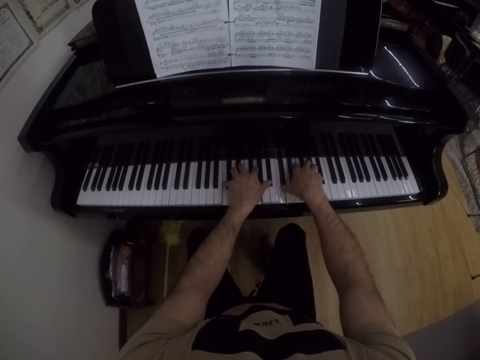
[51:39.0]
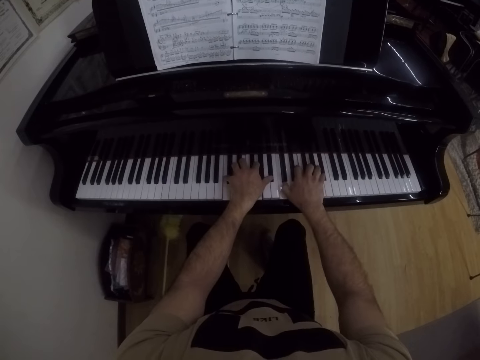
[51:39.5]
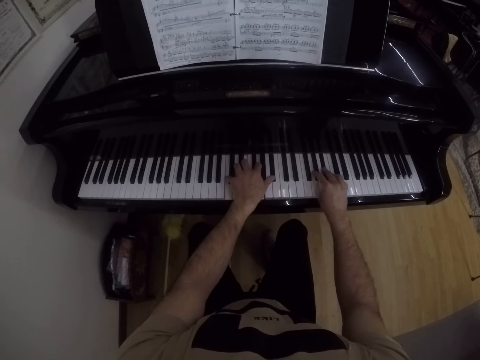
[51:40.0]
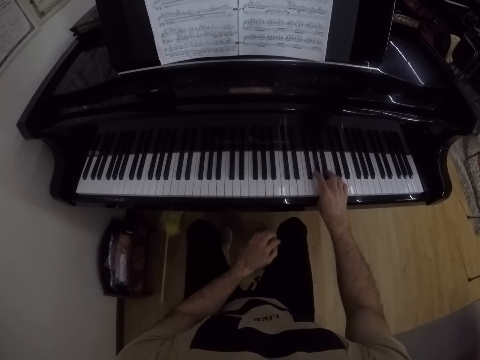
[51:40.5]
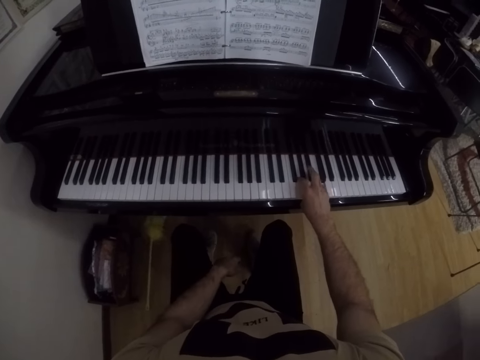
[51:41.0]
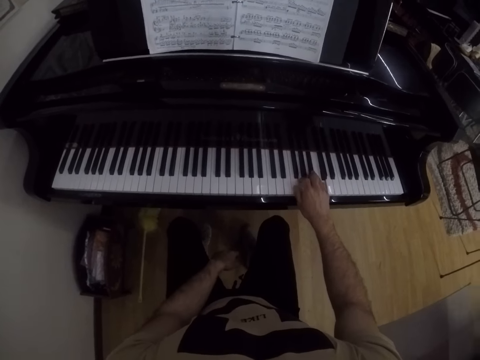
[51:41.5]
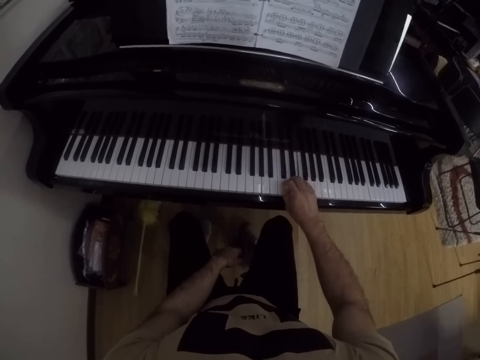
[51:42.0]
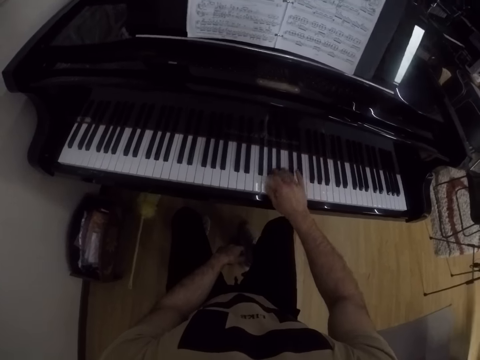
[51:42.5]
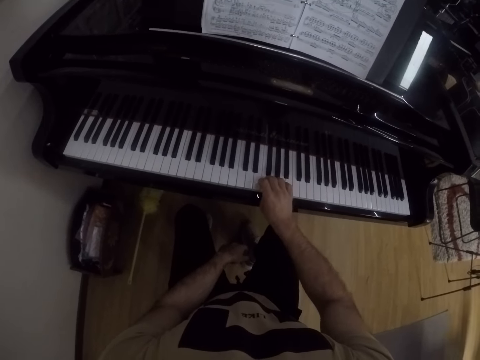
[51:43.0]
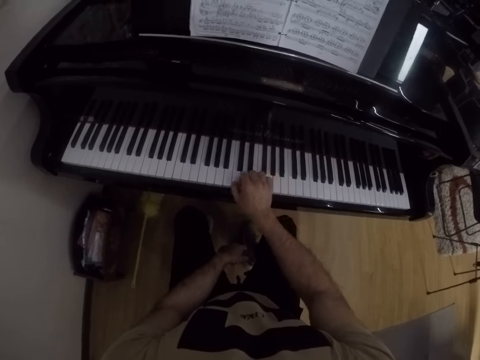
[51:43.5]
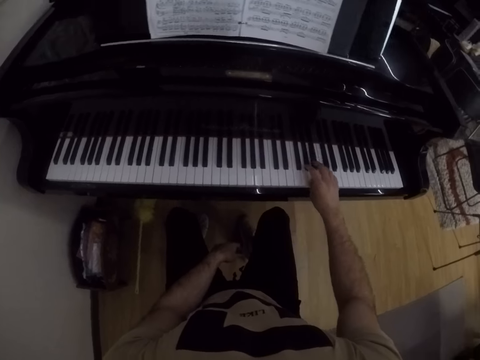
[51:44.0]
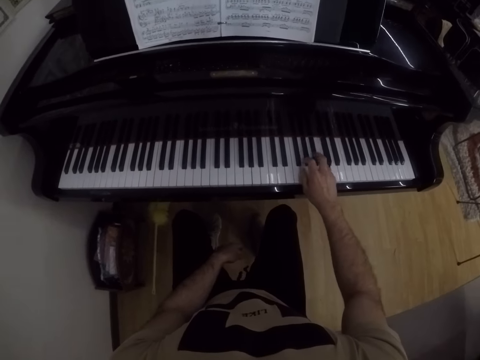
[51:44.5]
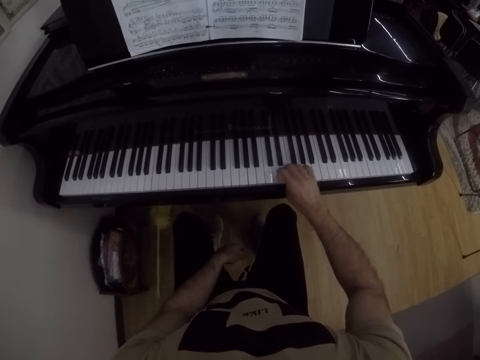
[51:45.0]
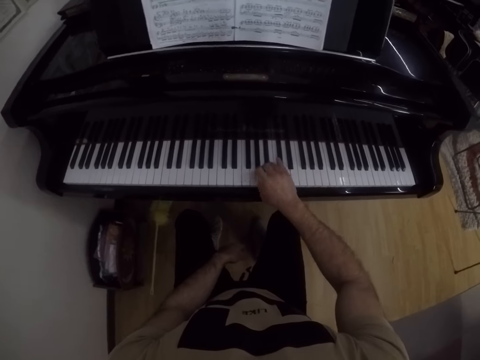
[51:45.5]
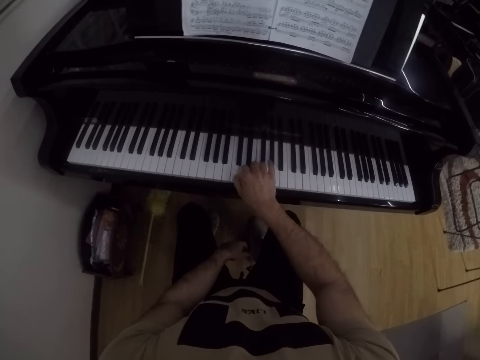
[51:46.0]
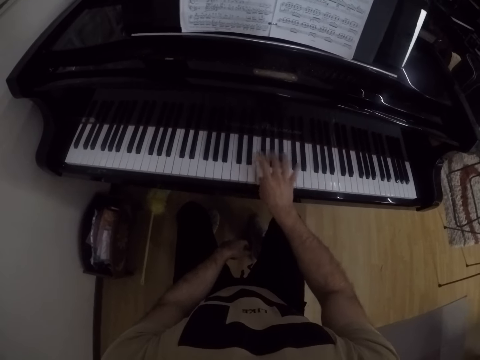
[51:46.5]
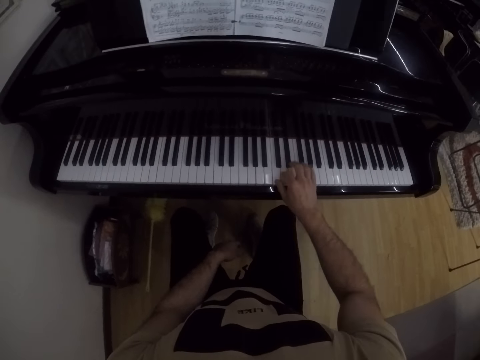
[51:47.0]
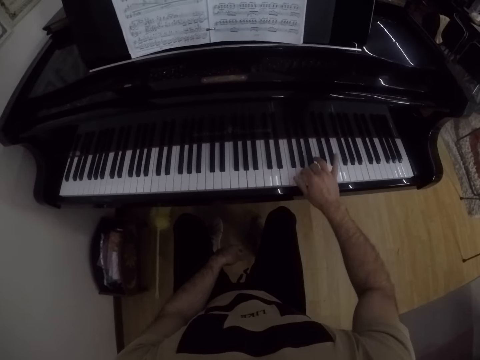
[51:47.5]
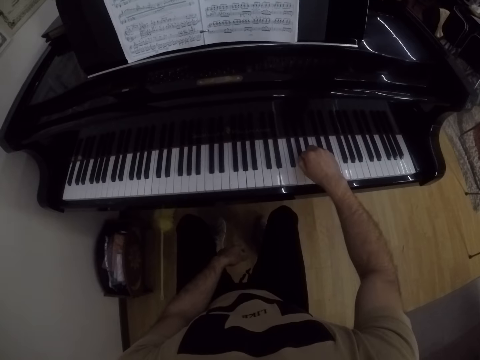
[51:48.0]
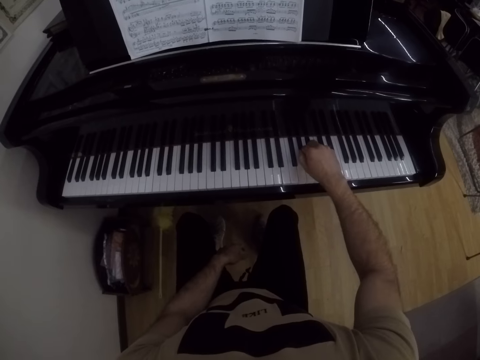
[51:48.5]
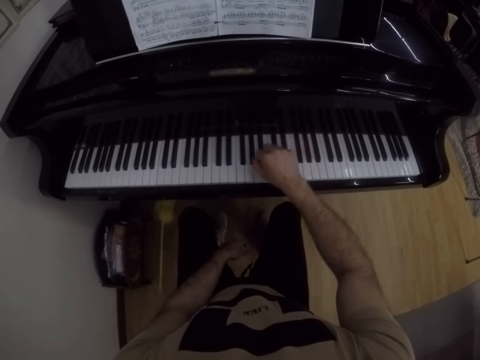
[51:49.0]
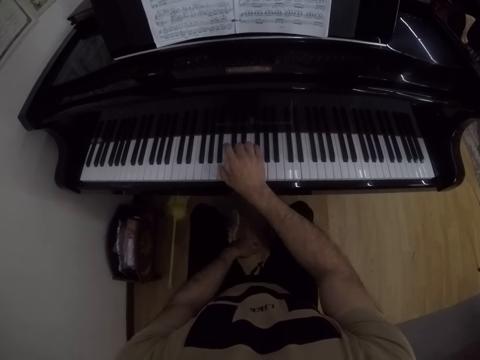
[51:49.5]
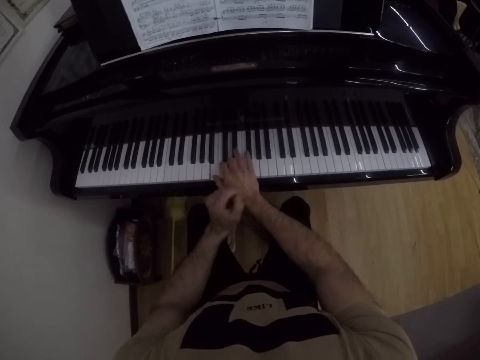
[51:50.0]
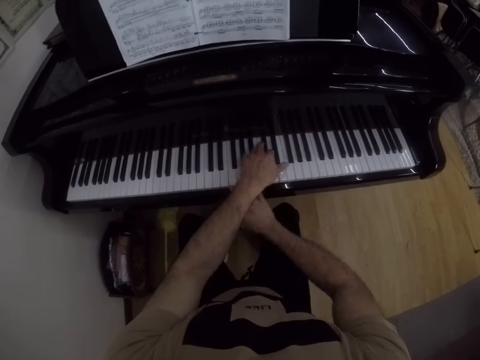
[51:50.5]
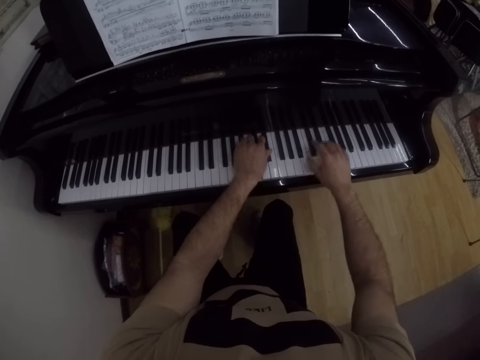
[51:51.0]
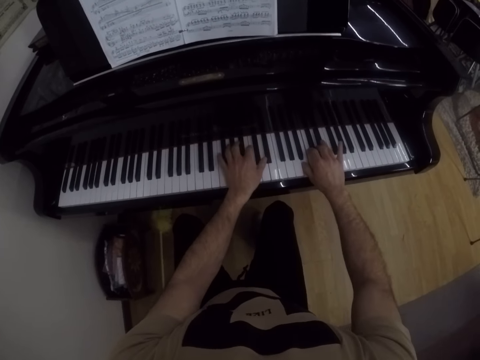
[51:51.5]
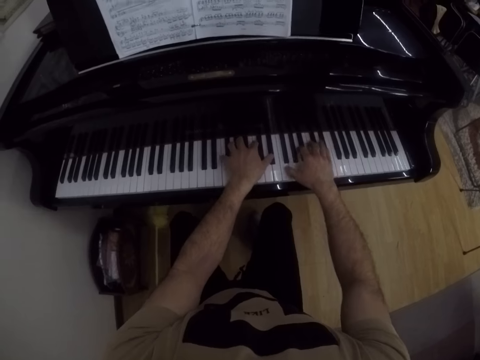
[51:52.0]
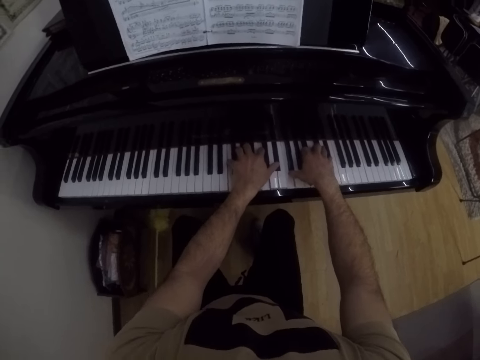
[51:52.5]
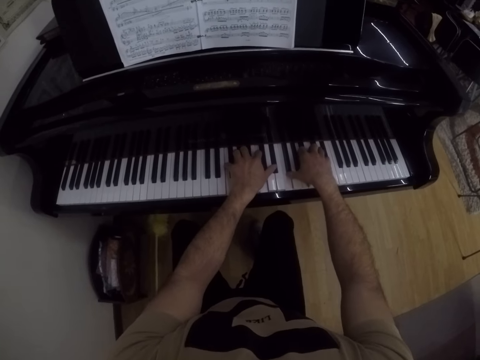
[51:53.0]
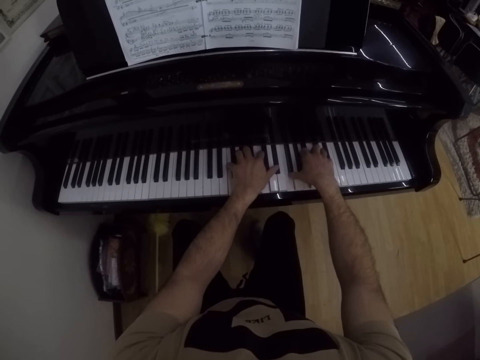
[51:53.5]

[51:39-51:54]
The camera wearer places his left hand on his left leg. He plays the piano with both hands.

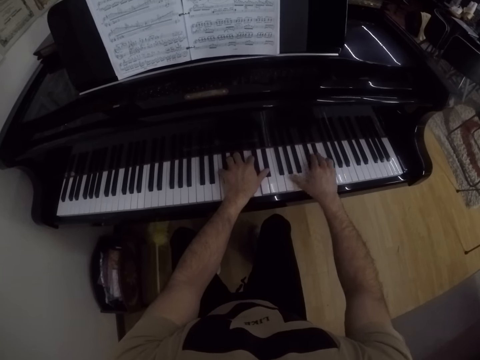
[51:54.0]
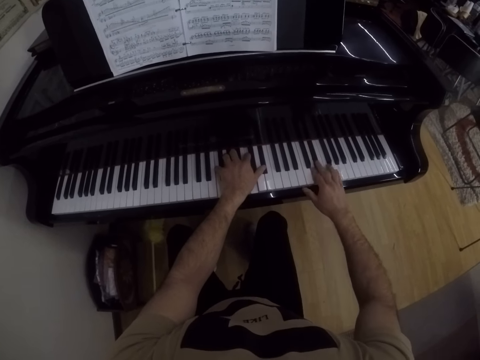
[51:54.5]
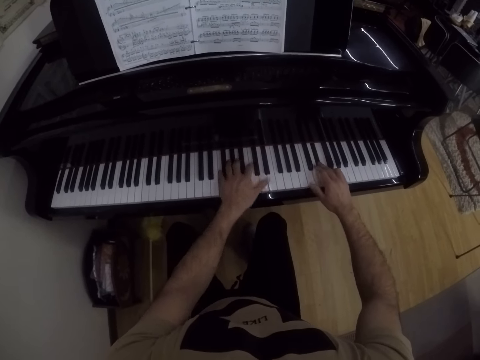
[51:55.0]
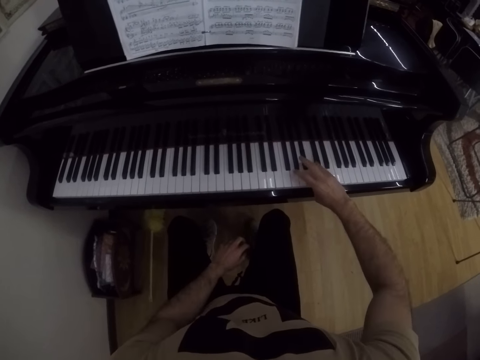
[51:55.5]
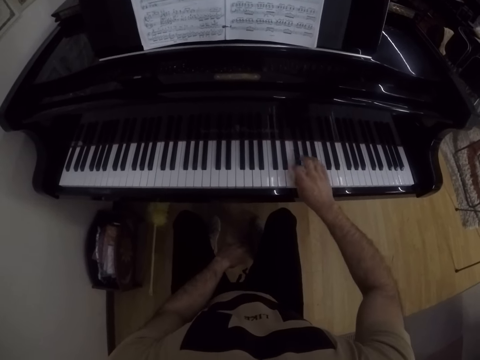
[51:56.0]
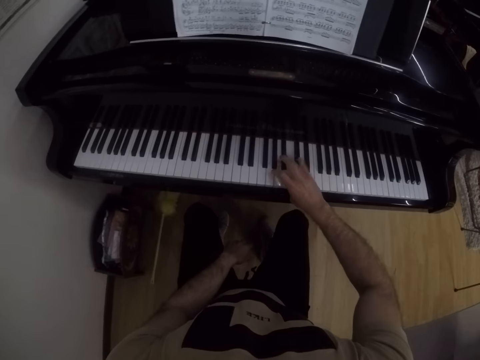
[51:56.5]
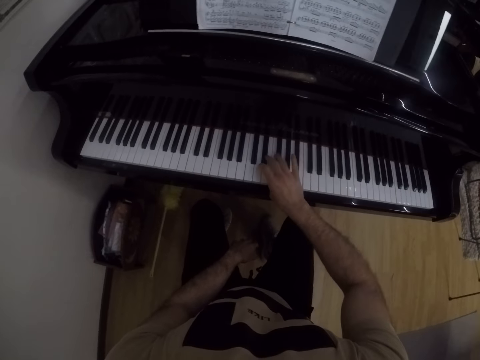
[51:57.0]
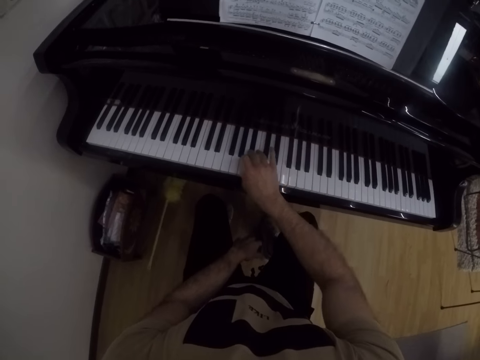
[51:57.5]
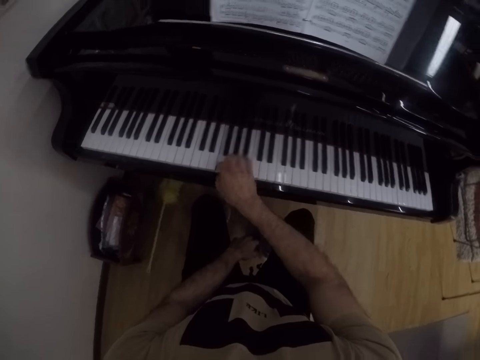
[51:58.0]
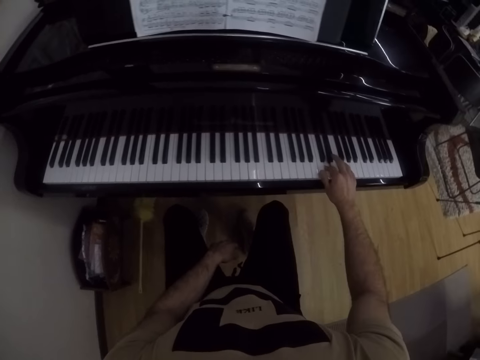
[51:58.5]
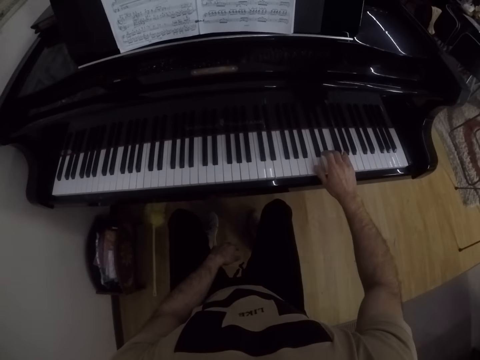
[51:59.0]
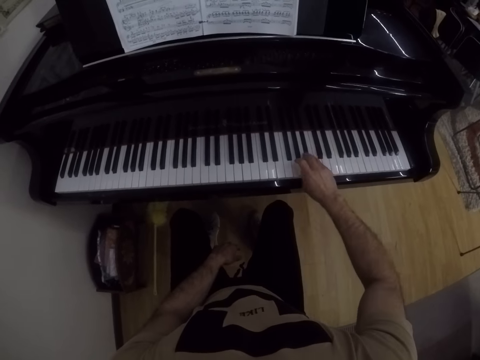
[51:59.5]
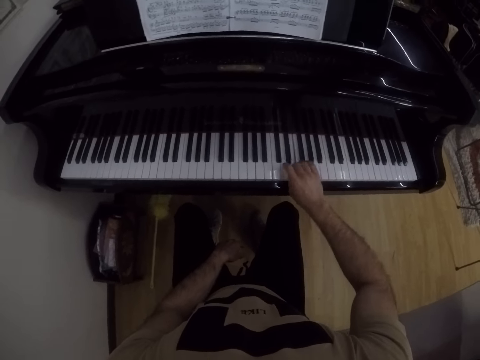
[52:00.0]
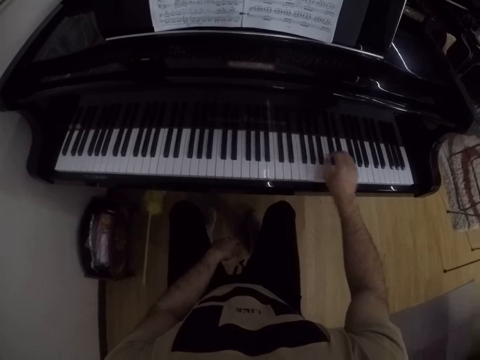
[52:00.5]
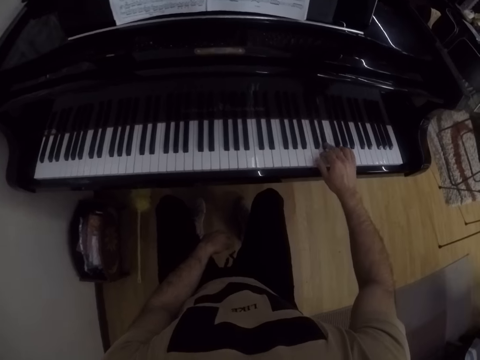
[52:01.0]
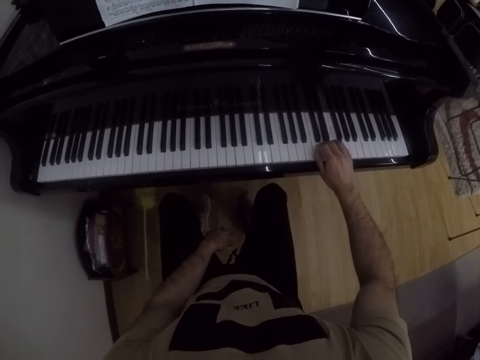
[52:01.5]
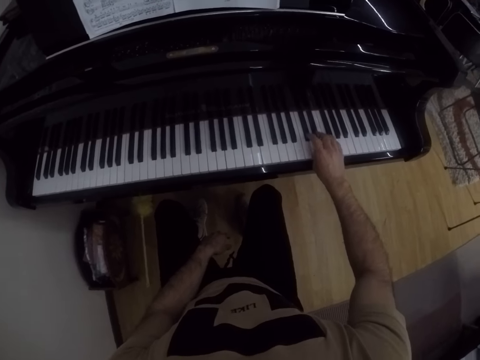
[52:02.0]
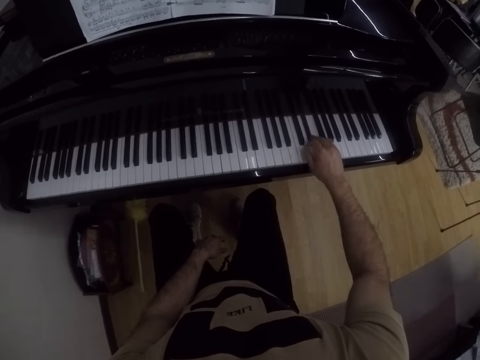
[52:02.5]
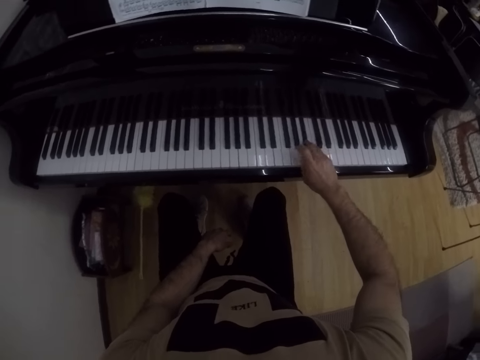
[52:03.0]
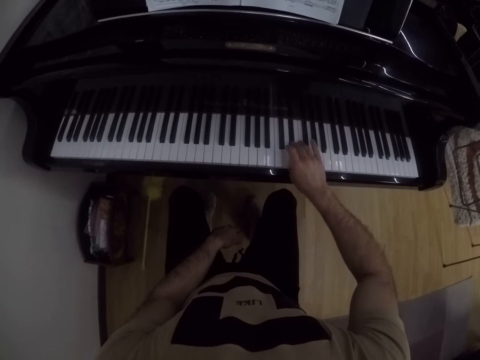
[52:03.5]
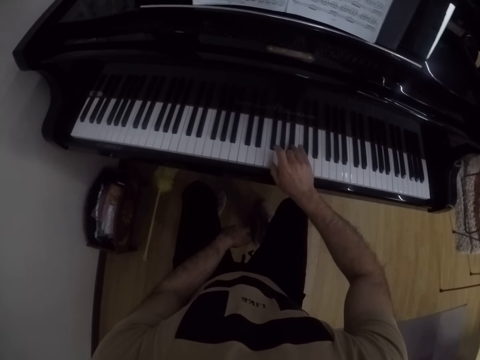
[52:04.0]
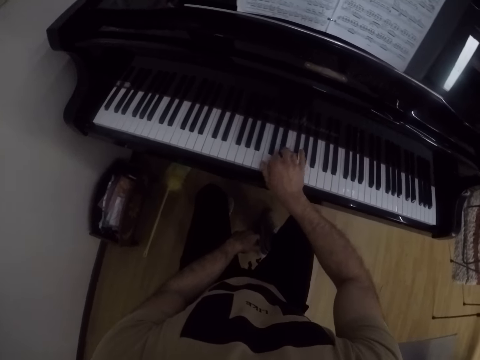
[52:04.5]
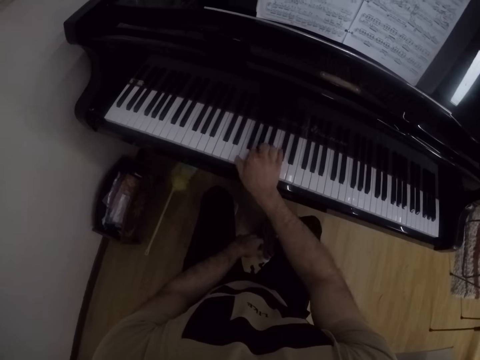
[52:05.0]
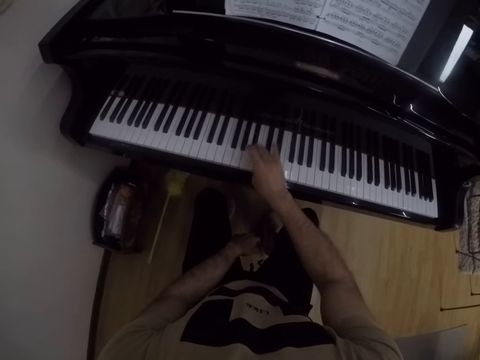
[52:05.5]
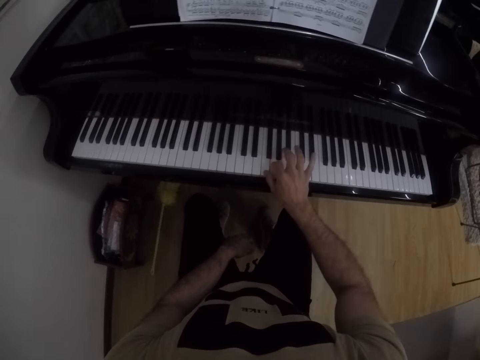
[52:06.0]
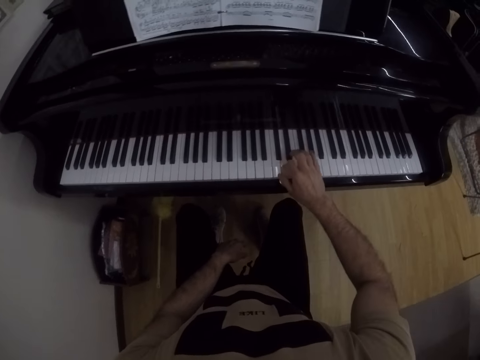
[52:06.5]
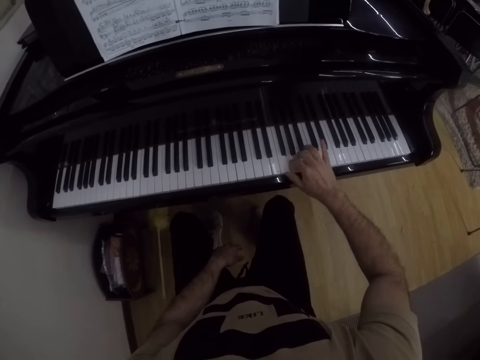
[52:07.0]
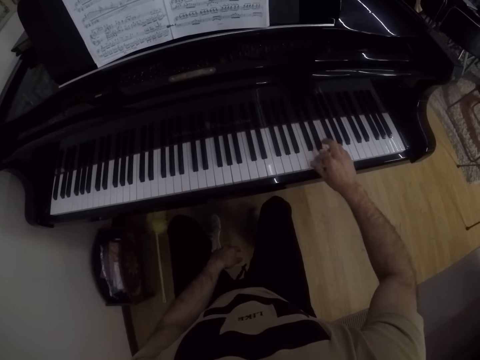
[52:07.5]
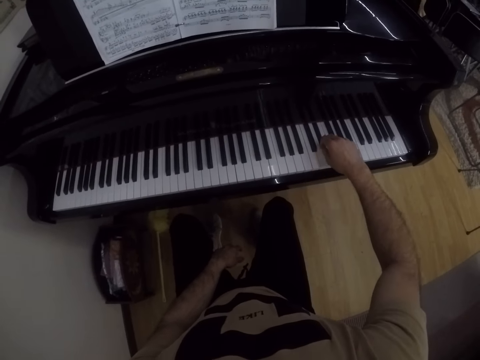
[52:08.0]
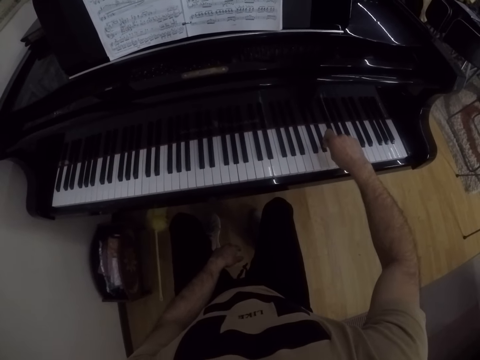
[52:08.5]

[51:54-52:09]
The camera wearer places his left hand on his leg.
